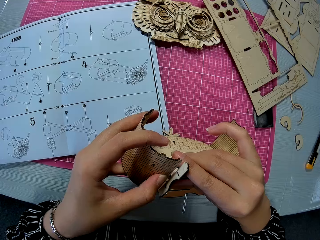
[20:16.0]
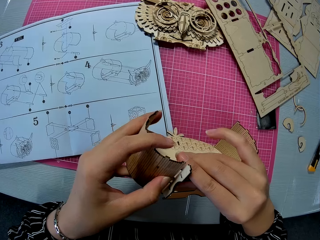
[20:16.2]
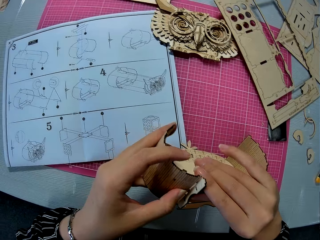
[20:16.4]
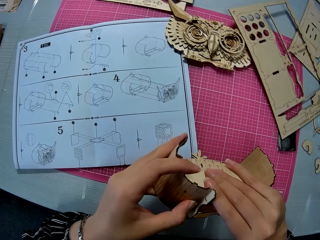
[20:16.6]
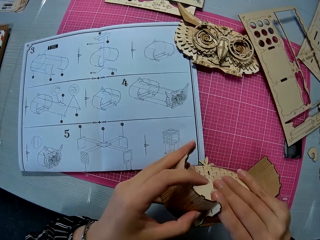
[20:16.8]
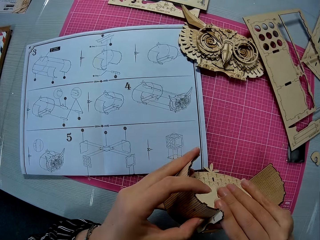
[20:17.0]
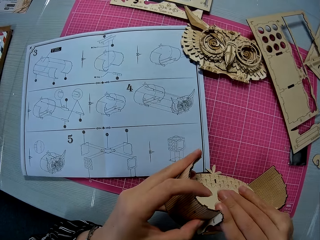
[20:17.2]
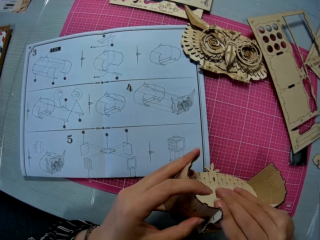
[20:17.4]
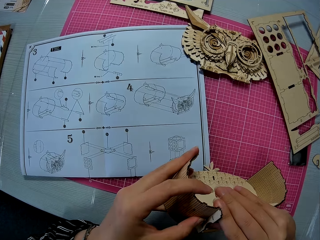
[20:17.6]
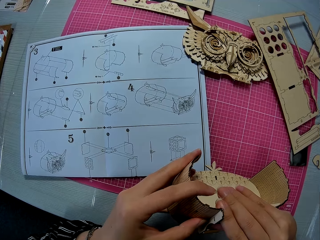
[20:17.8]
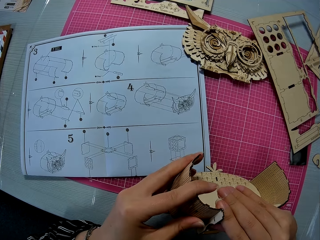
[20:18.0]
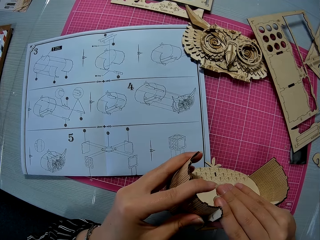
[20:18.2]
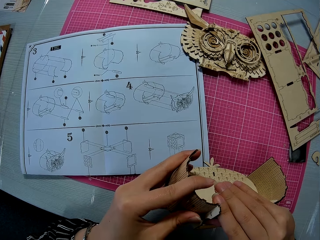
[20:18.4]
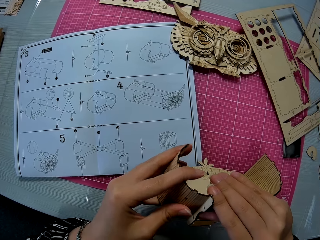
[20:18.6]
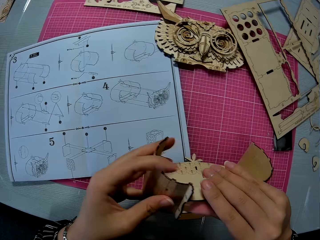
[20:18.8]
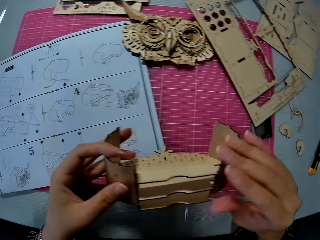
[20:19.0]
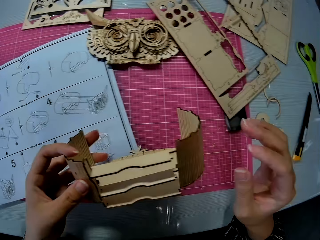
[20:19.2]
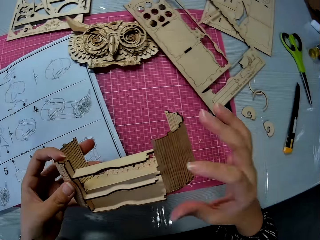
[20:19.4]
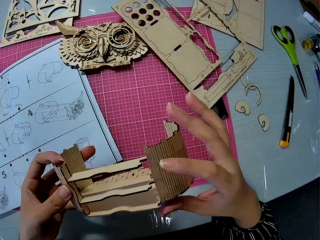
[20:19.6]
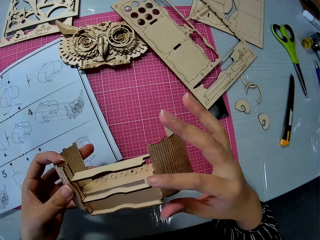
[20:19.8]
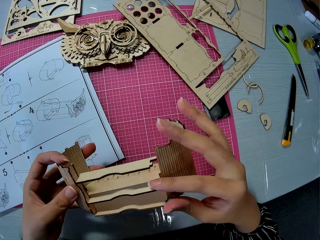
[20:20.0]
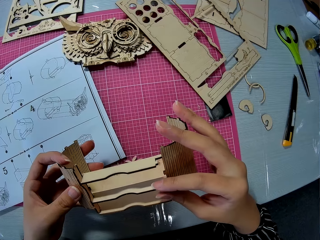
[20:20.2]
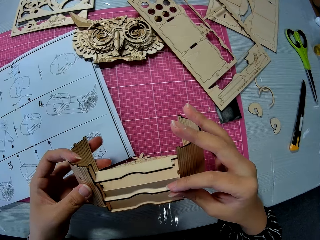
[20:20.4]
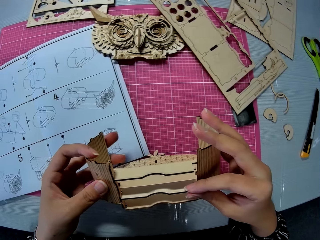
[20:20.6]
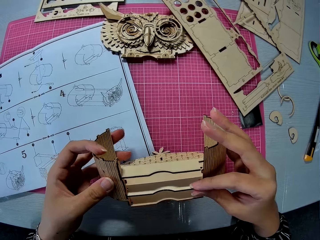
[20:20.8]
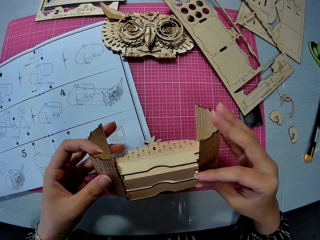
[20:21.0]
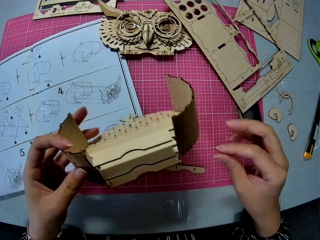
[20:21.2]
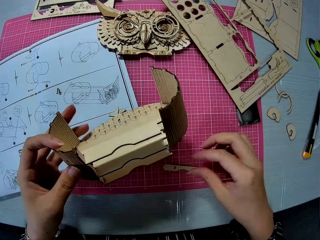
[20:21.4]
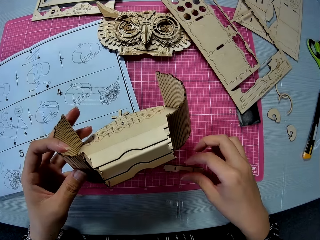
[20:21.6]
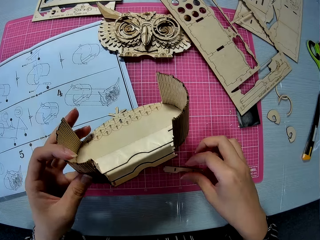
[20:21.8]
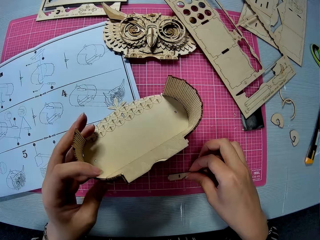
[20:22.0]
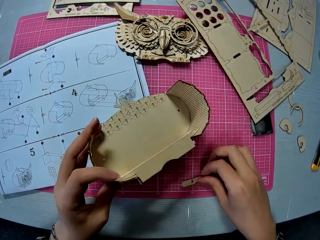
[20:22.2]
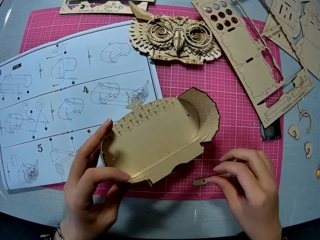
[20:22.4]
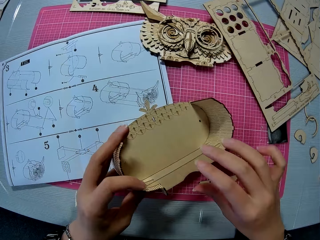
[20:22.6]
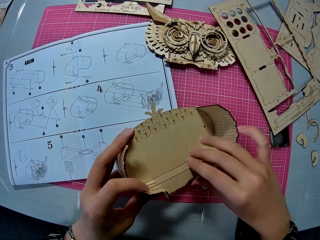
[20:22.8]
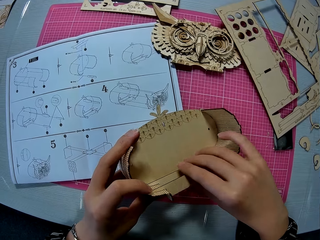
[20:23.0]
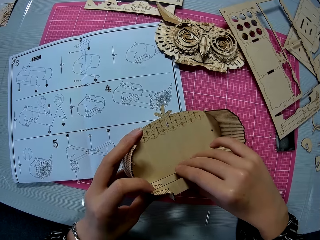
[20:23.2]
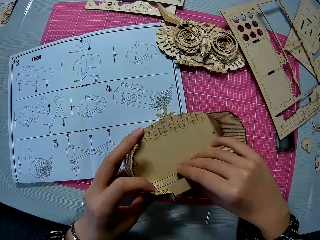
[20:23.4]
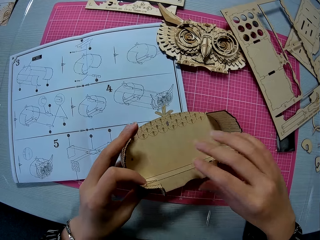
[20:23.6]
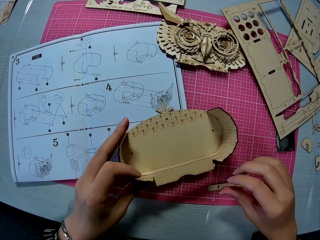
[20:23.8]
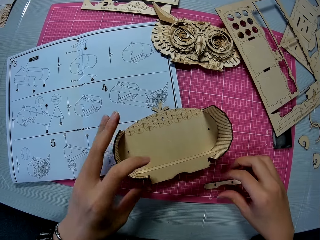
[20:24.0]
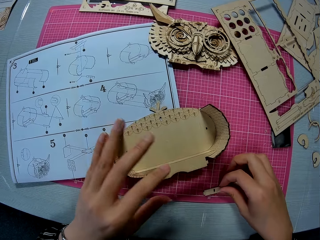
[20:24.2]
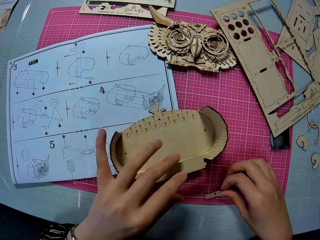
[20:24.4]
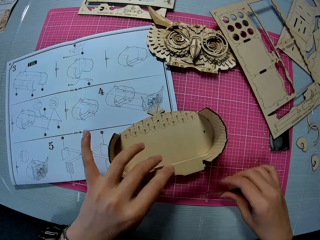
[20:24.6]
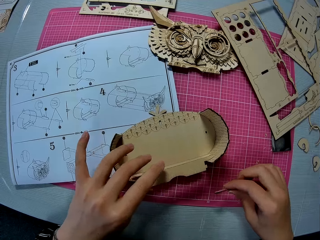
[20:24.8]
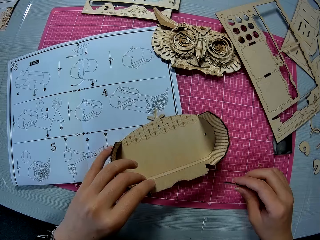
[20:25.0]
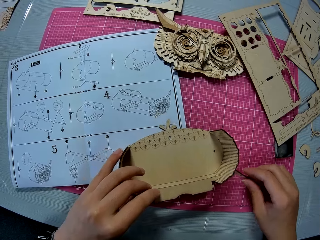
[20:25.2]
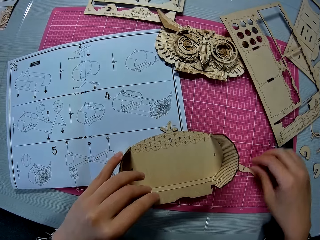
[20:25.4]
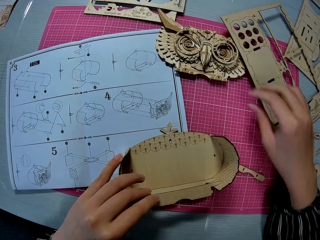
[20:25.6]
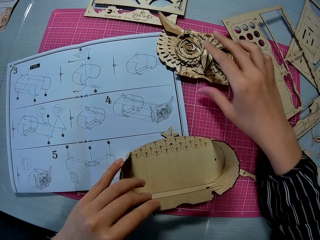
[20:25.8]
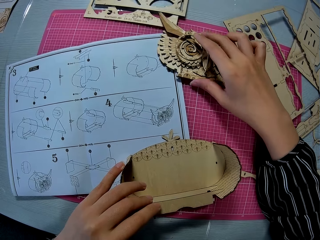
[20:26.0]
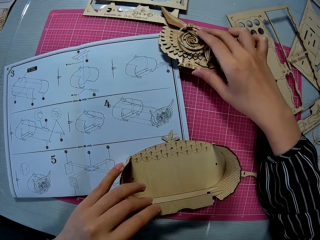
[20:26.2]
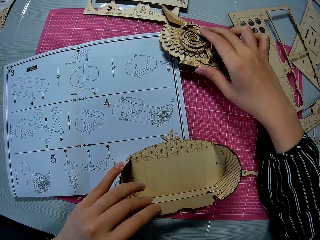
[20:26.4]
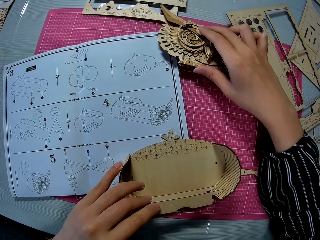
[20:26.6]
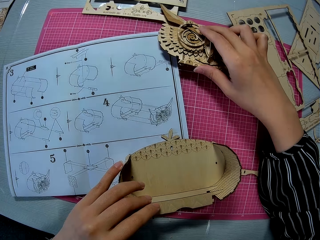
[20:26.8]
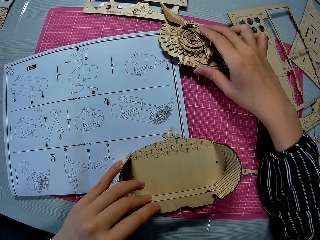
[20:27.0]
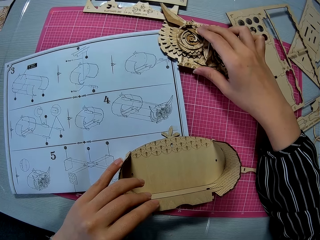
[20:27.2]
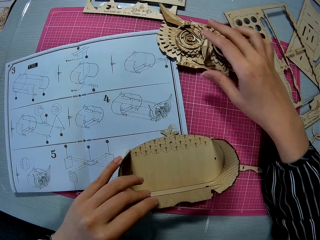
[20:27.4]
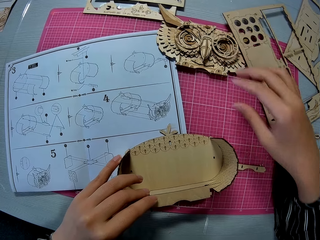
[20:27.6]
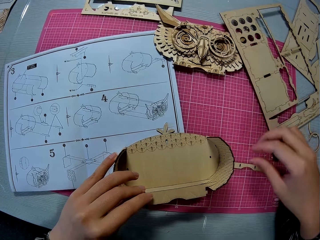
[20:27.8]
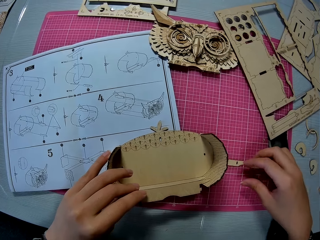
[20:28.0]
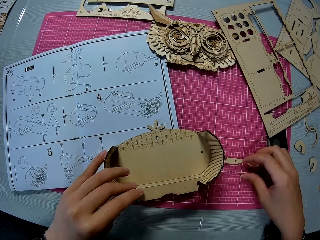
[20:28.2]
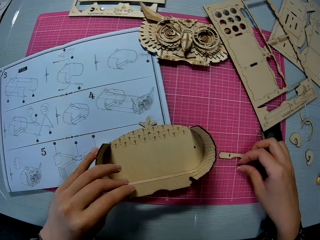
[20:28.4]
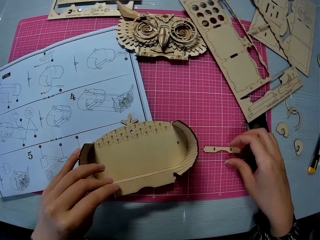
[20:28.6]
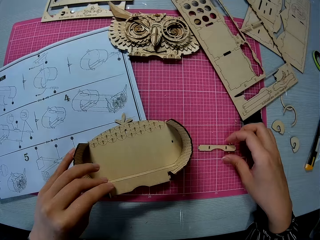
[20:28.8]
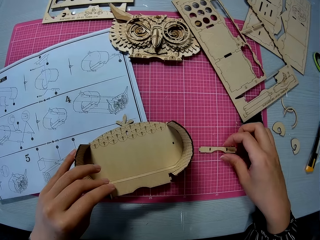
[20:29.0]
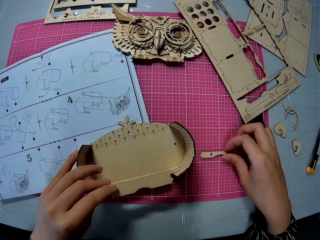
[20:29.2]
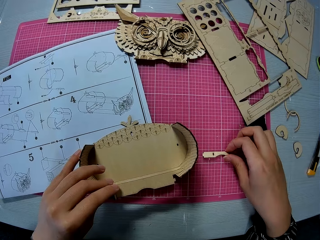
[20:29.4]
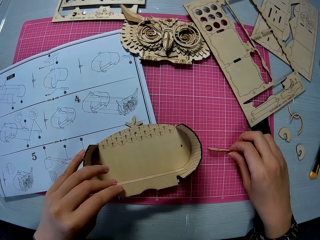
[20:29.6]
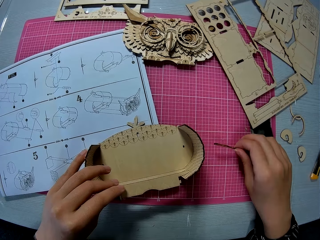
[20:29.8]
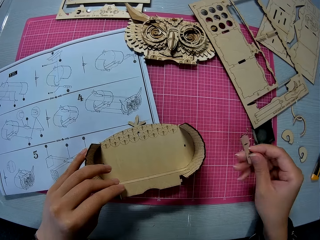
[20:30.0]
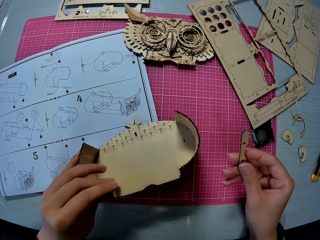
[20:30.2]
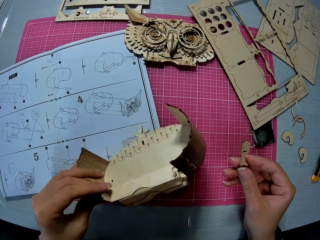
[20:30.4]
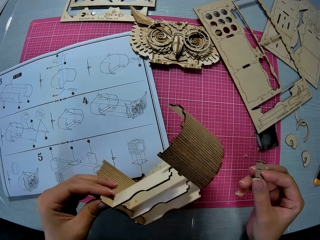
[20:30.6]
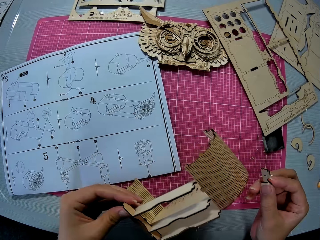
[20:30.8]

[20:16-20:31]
The camera wearer flips the laser cut model on a hand. They adjust pieces of laser cut on the laser cut model. They touch the piece on the cutting mat. They move a piece of laser cut on the cutting mat. They put down the laser cut model on the cutting mat. They pick up a piece of laser cut from the cutting mat and put down the piece of laser cut on the cutting mat. They tilt another assembled piece on the cutting mat. They move the laser cut model on the cutting mat. They pick up a piece of laser cut from the cutting mat.

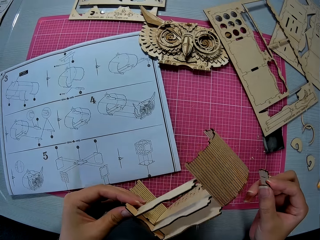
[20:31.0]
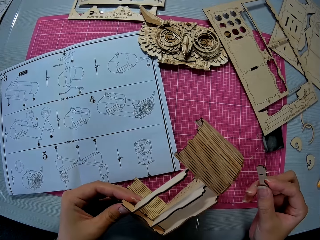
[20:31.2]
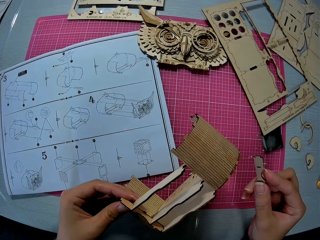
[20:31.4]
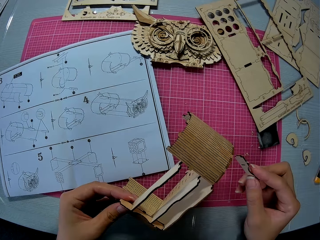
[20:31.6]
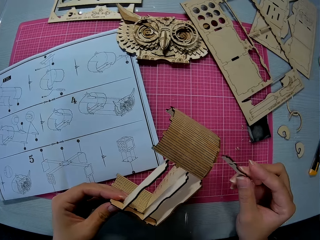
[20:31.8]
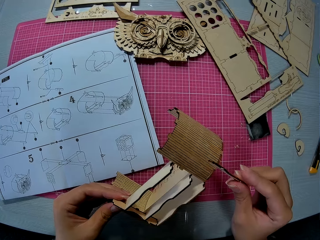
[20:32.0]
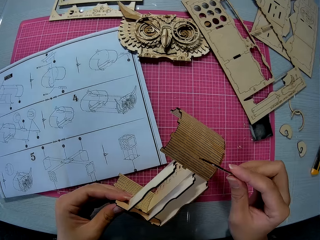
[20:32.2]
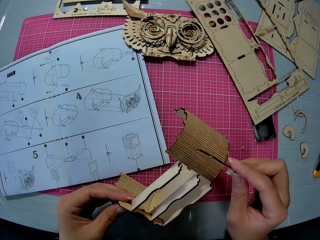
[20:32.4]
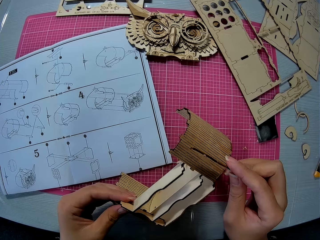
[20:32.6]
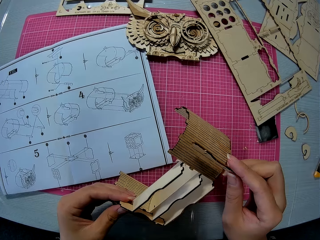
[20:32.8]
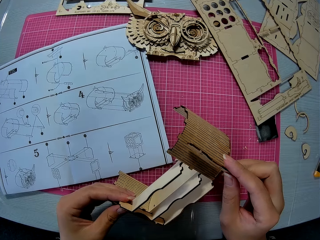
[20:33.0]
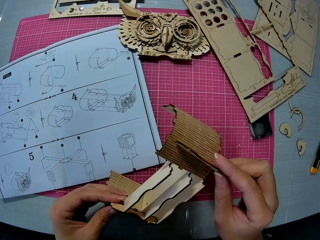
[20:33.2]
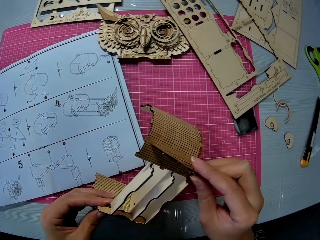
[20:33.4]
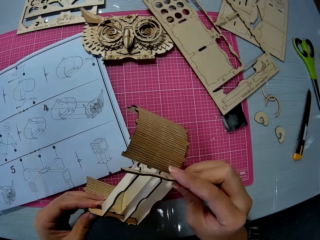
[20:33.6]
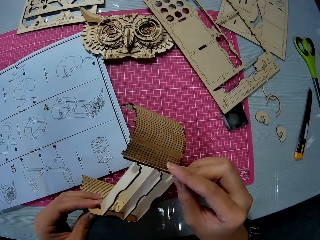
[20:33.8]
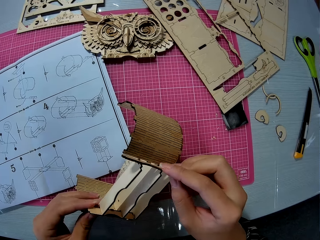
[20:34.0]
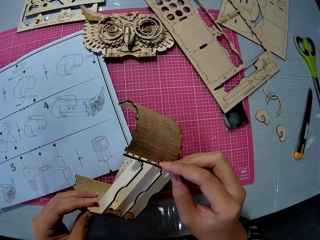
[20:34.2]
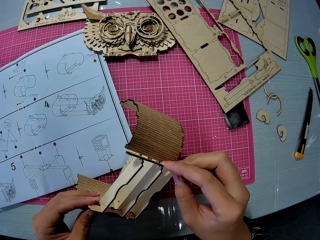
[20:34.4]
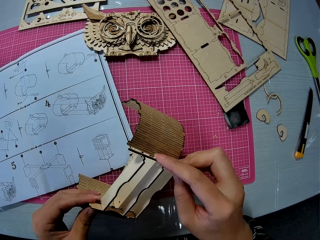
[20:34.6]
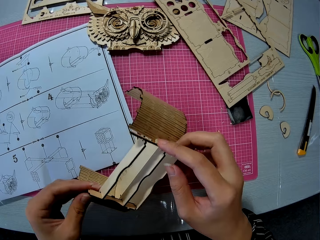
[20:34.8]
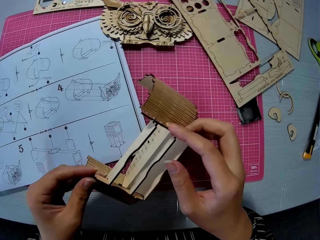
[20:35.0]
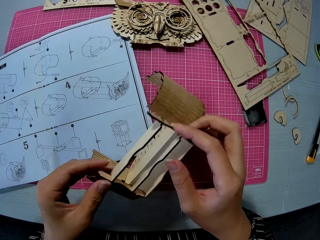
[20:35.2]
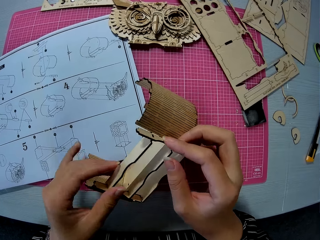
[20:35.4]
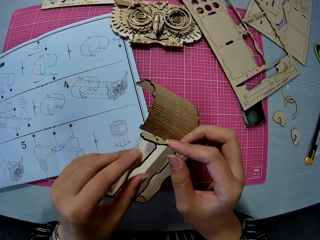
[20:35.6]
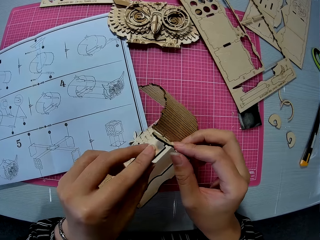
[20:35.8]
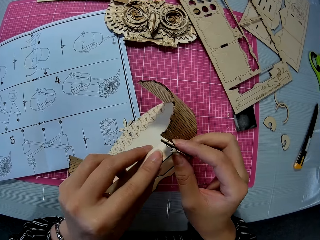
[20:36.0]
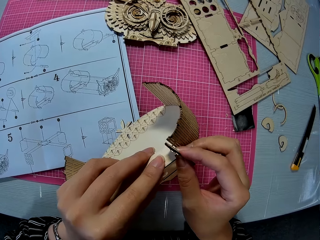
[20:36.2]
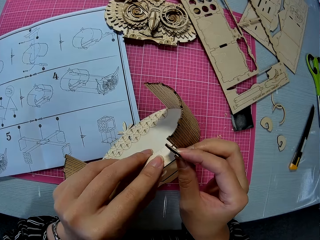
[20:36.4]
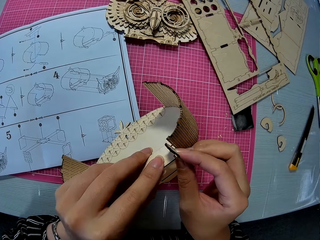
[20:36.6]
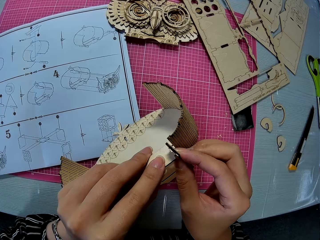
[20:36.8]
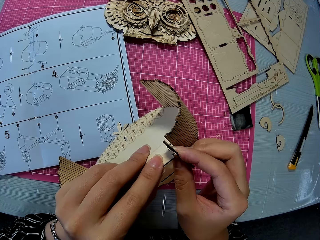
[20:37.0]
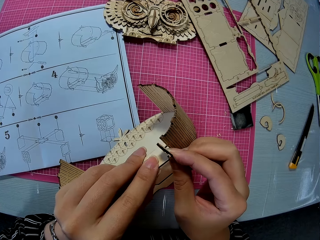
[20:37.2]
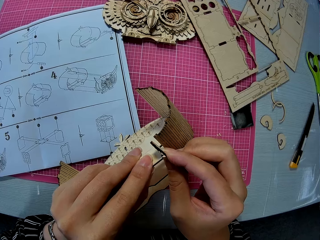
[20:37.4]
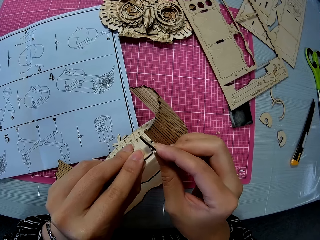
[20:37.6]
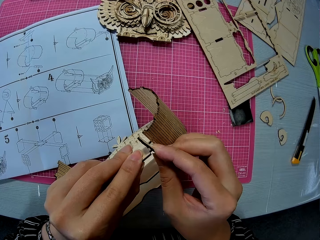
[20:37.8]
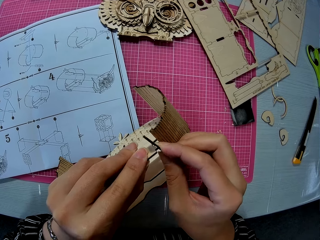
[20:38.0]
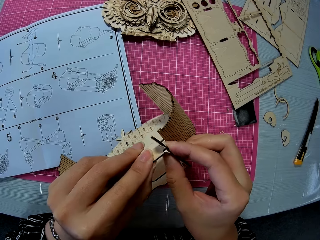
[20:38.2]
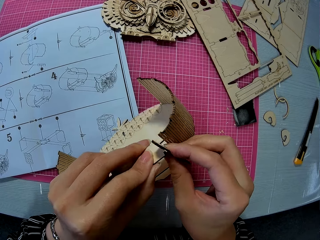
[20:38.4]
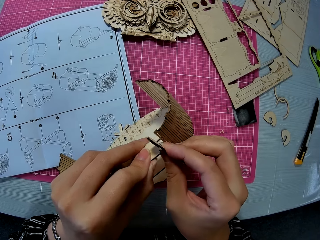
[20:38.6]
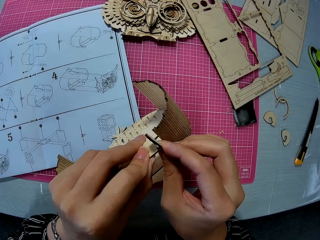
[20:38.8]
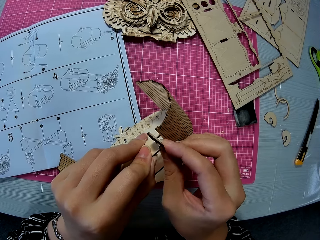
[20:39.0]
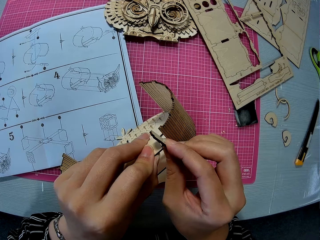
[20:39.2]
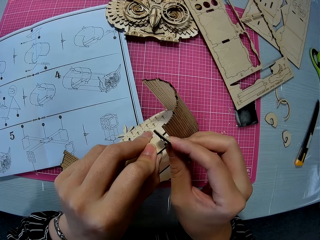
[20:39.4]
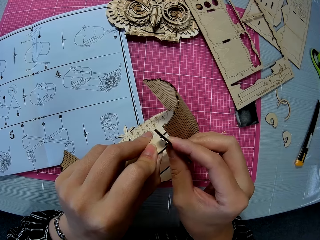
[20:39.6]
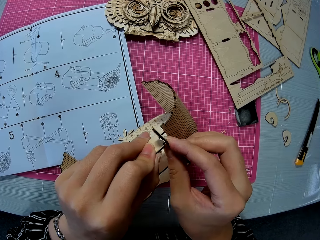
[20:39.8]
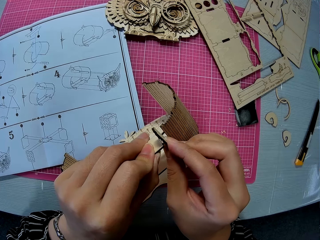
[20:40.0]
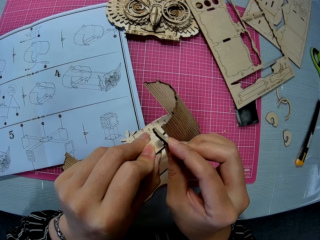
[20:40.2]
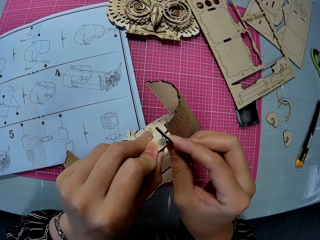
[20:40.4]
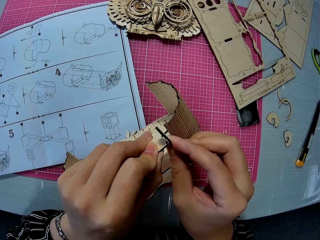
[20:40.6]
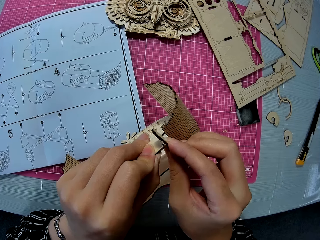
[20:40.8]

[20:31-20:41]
The camera wearer flips the laser cut model on the cutting mat. They insert the piece in the assembled piece. They adjust a piece of laser cut on the laser cut model.
